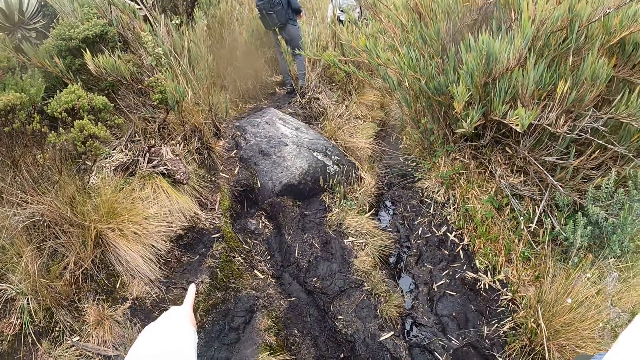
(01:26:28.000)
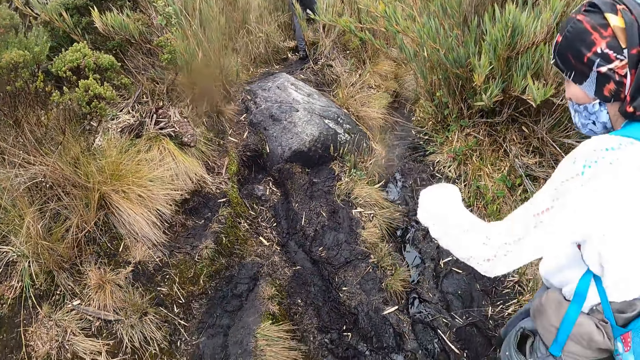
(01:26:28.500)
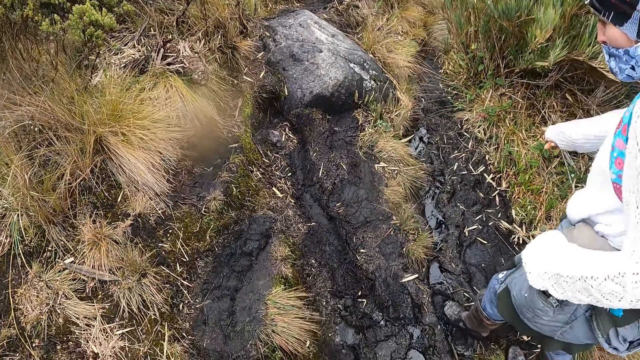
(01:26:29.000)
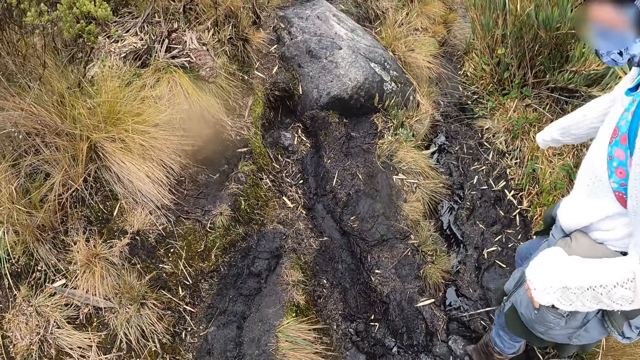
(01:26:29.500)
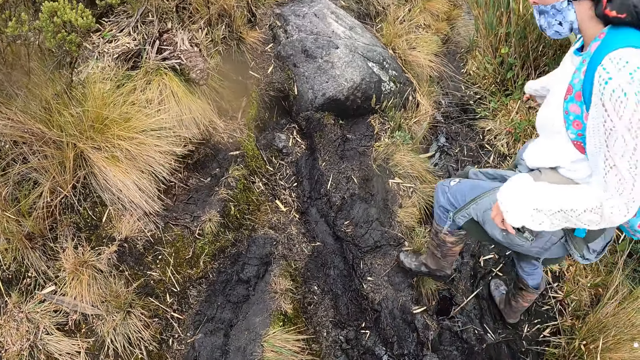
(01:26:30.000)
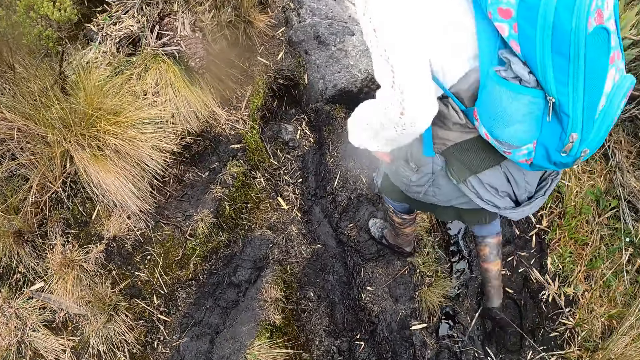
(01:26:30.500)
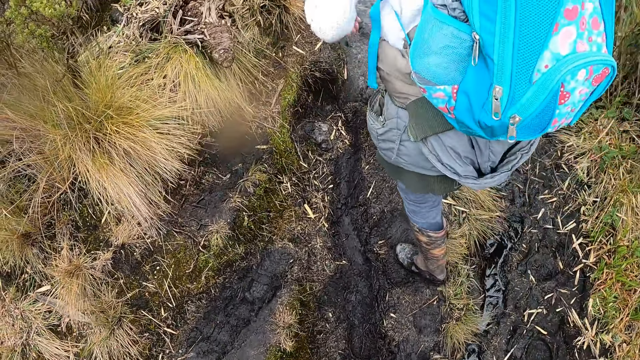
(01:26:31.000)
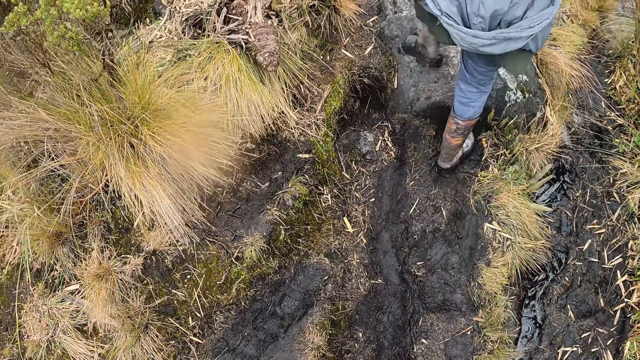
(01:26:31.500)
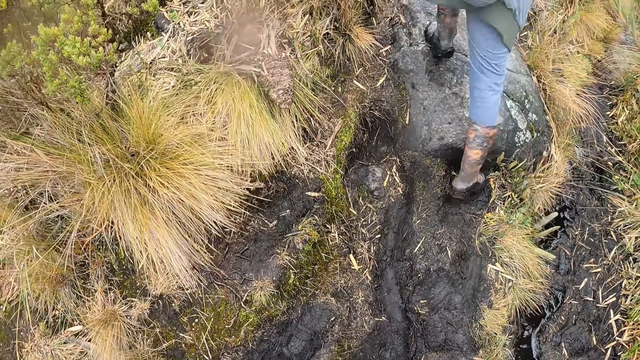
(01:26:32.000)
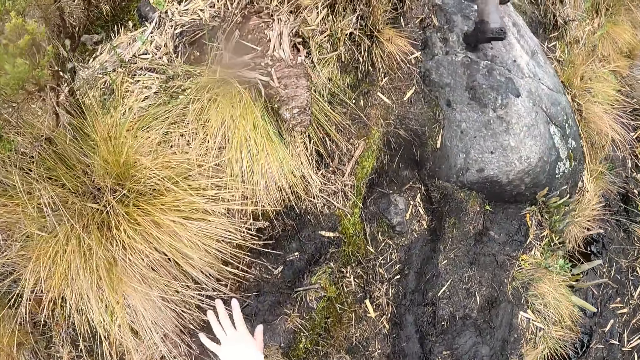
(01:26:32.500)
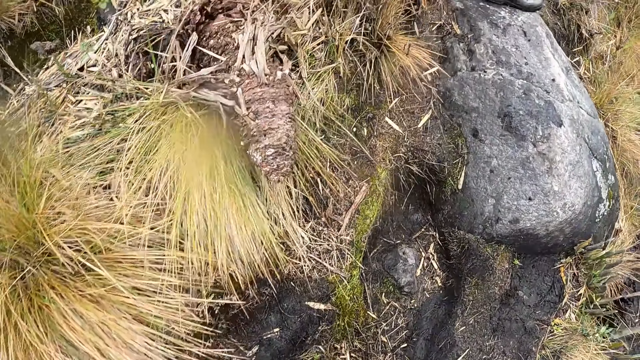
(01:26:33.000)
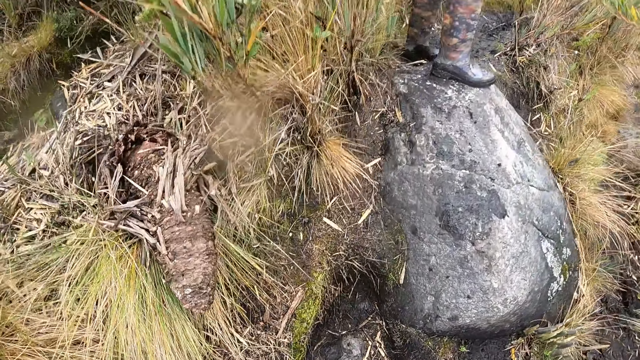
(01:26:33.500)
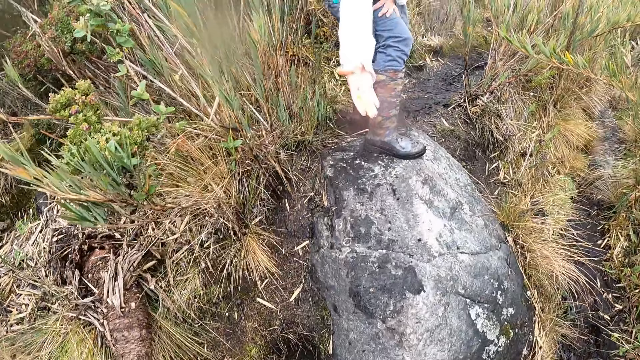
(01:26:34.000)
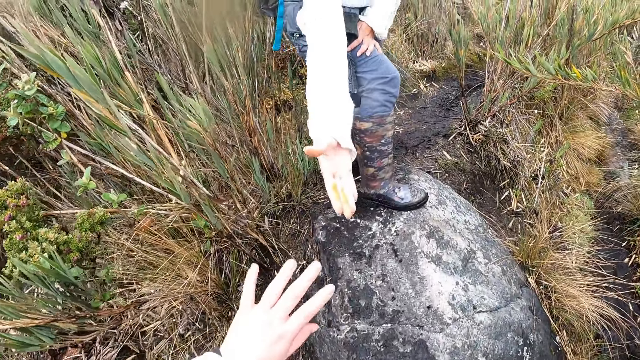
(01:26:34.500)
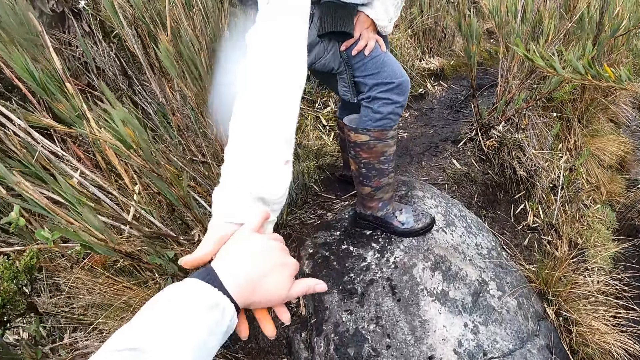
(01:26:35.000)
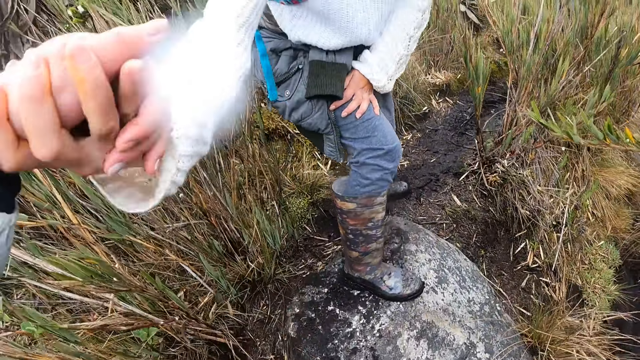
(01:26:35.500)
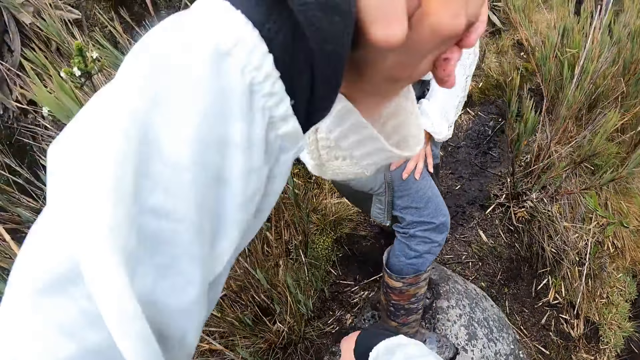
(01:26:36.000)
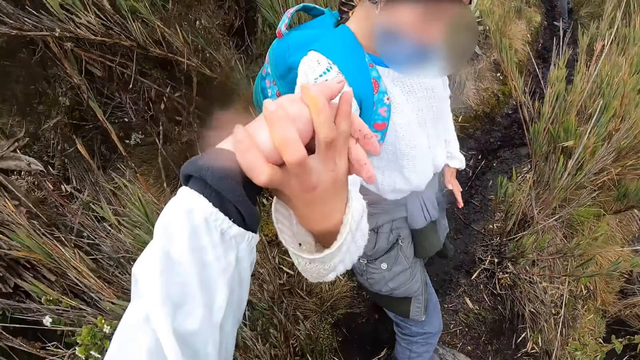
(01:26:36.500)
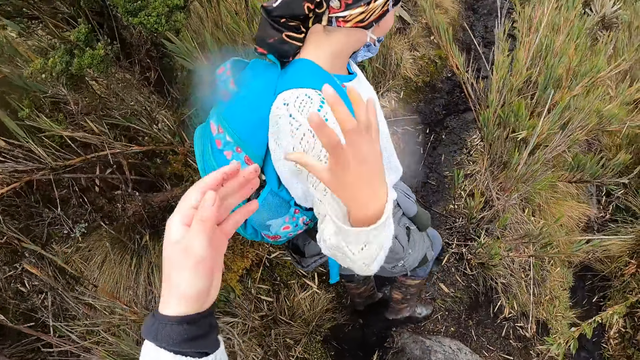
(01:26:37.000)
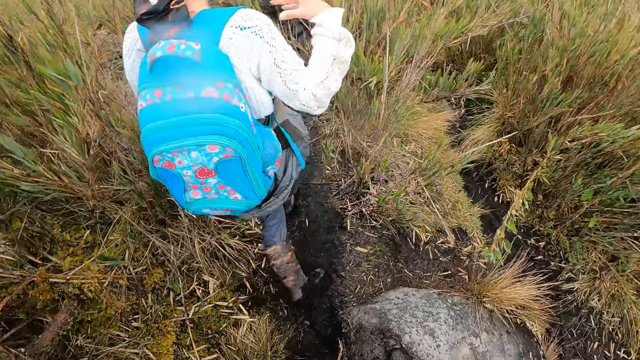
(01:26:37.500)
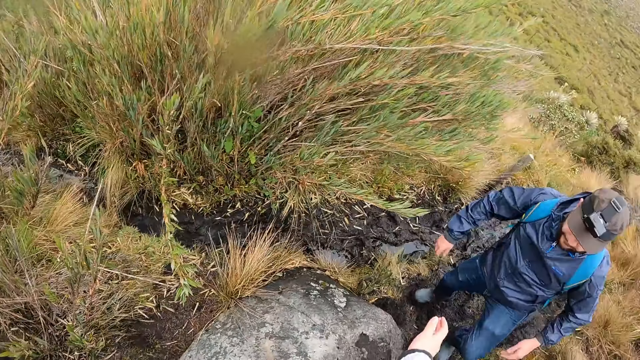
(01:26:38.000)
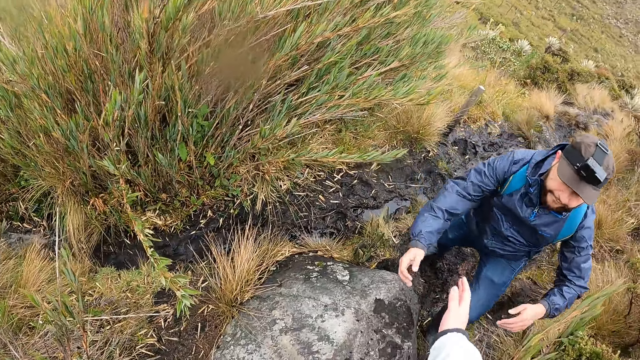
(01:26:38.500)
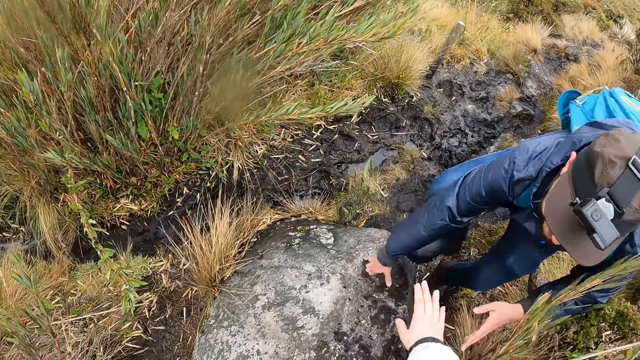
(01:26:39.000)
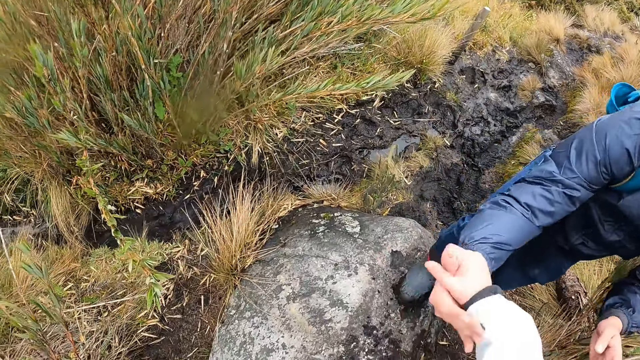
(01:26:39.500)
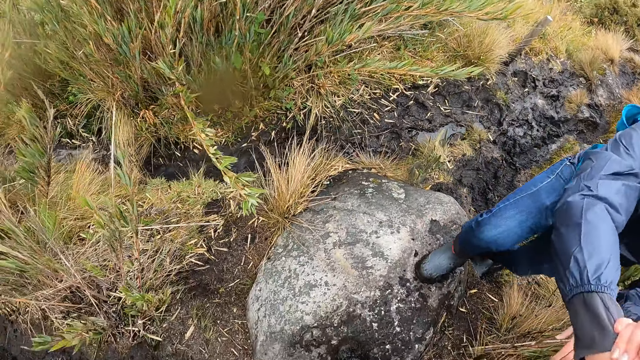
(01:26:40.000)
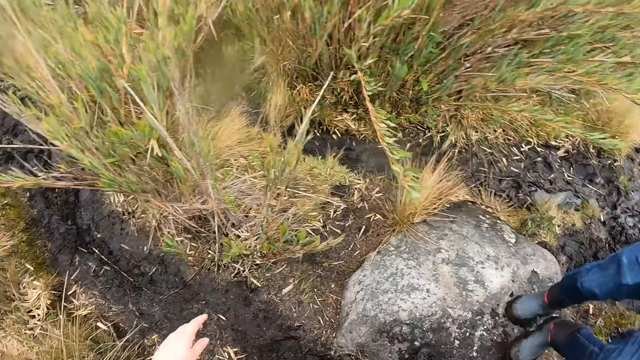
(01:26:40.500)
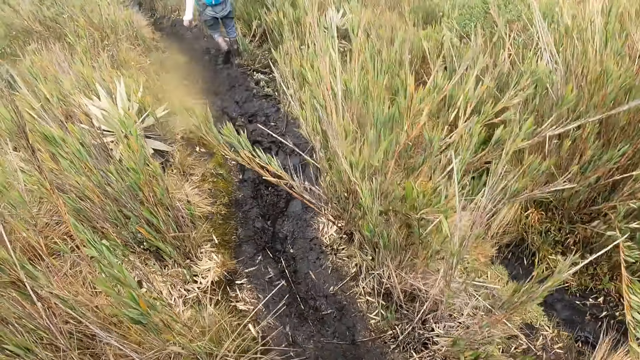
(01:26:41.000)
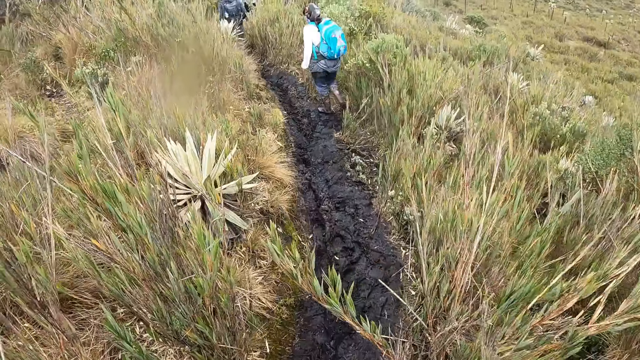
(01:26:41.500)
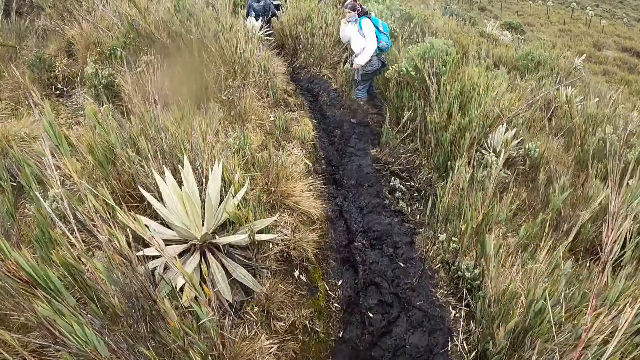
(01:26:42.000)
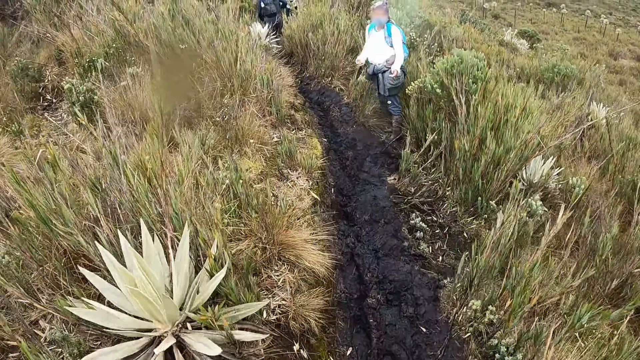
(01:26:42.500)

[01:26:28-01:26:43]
The camera wearer walks around. She holds the hand of a lady. The lady pulls the camera wearer with her right hand. The camera wearer holds the hand of a man. She pulls the man up with her right hand.

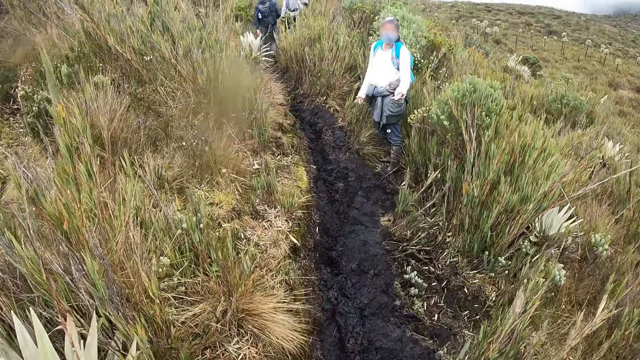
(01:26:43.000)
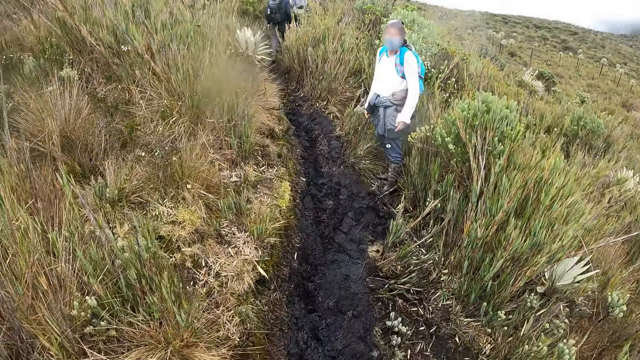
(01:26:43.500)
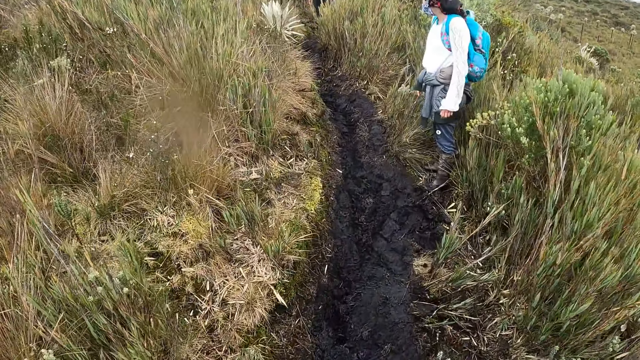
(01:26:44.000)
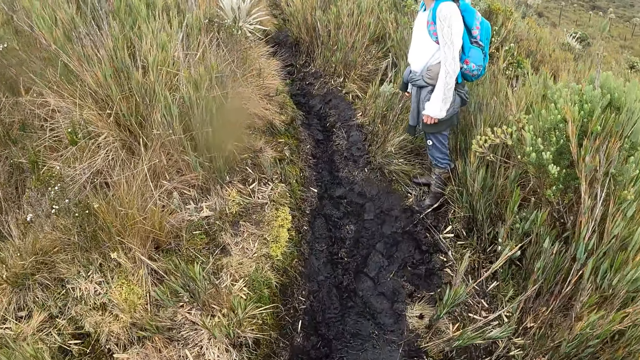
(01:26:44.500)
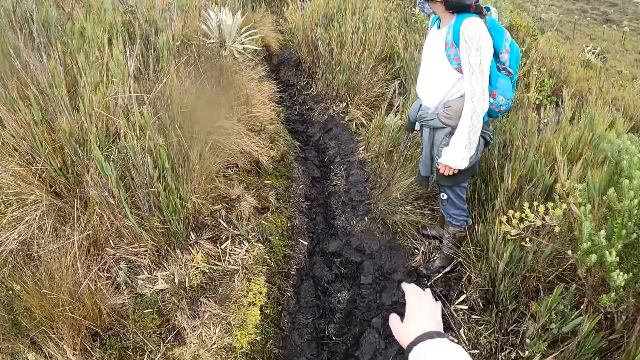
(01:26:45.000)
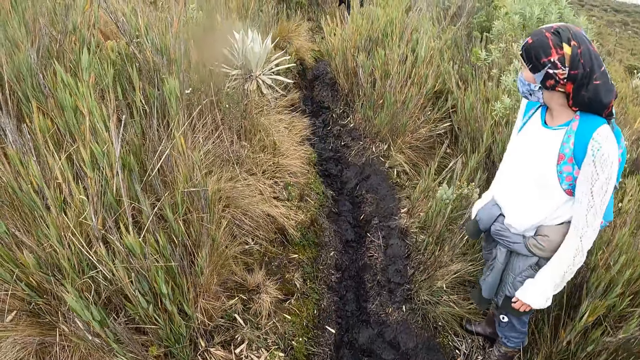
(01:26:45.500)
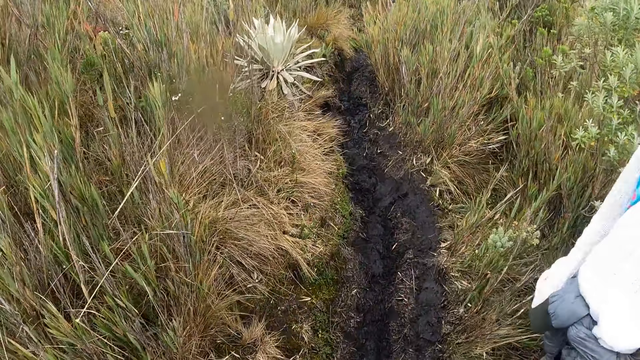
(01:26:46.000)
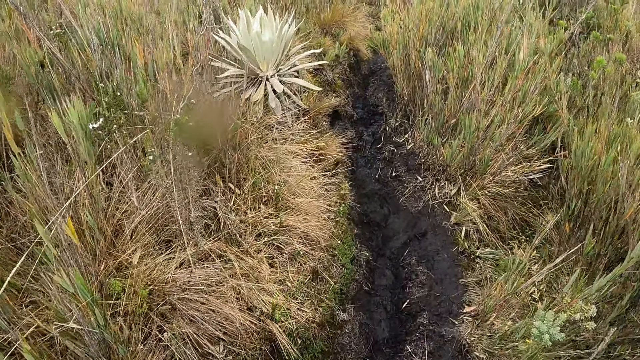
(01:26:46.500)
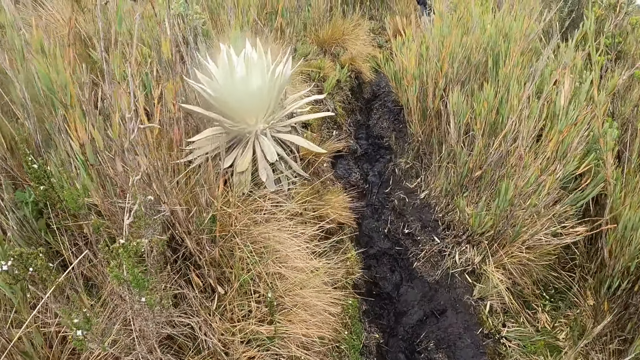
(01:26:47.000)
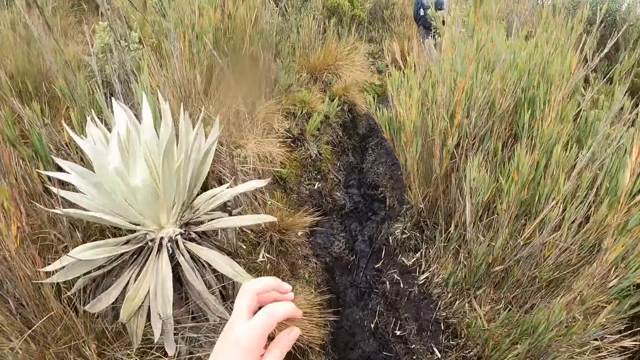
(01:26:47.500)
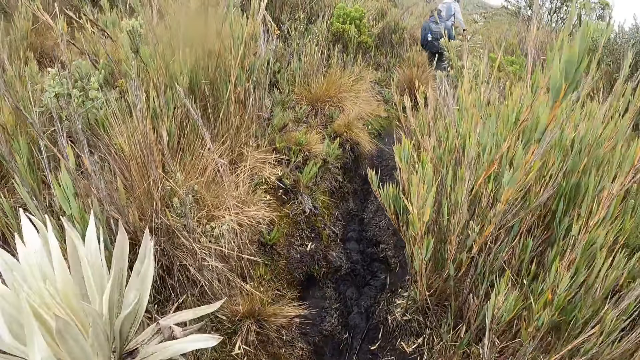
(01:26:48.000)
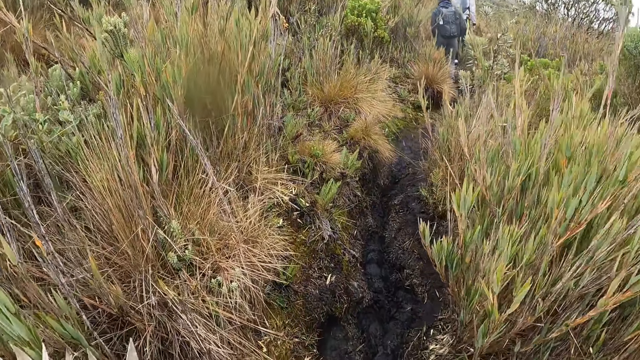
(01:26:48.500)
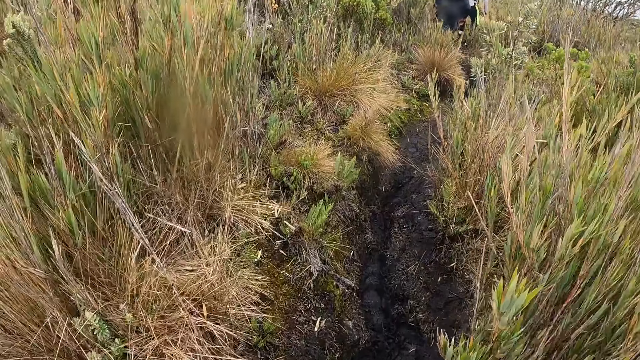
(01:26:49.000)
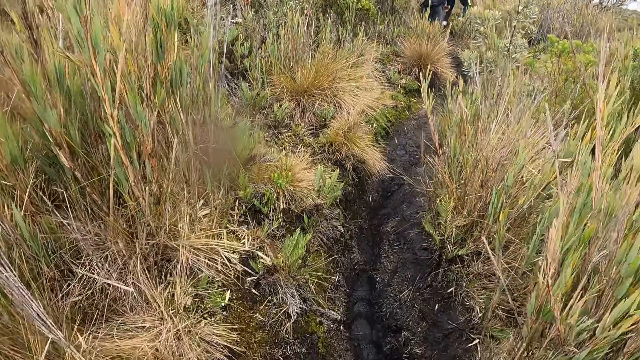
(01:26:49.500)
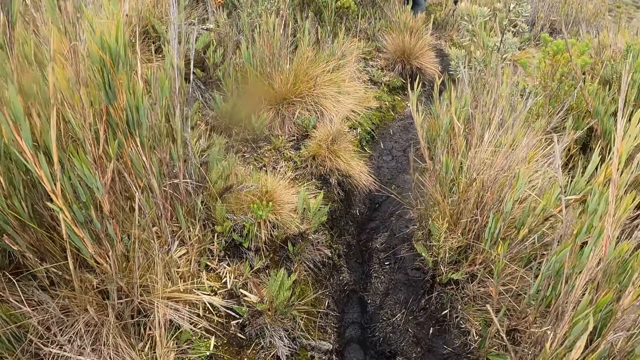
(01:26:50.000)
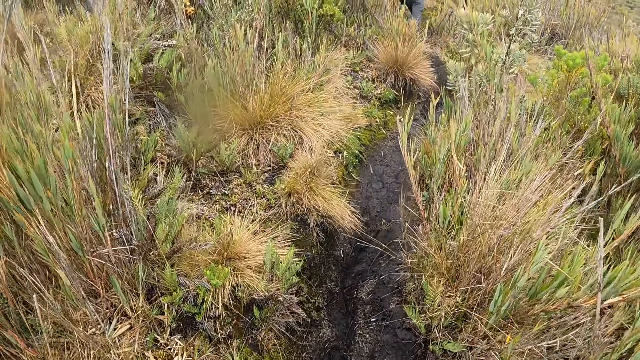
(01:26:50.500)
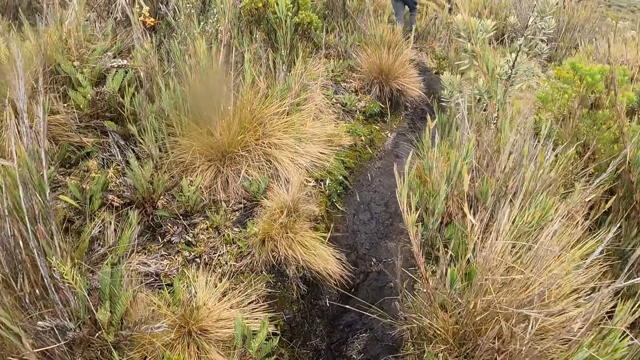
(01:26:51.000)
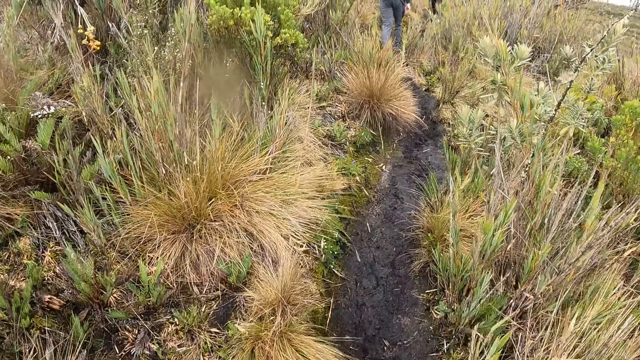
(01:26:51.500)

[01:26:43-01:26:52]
The camera wearer walks around.
